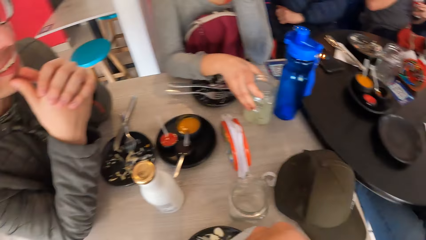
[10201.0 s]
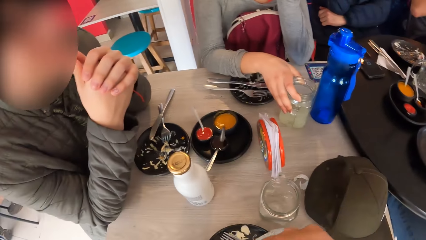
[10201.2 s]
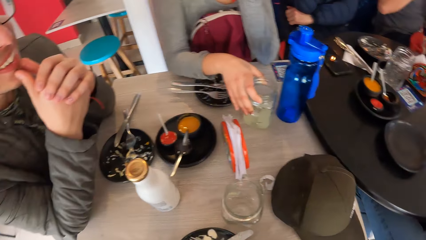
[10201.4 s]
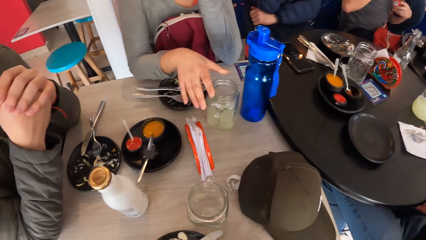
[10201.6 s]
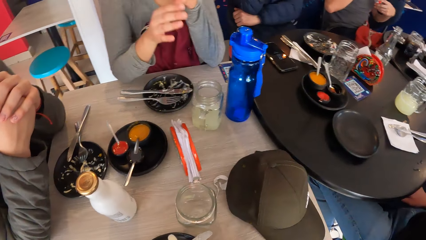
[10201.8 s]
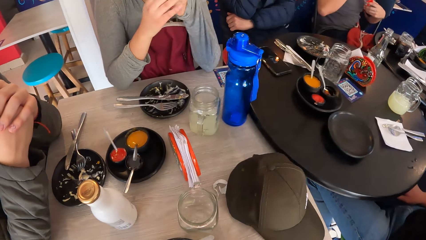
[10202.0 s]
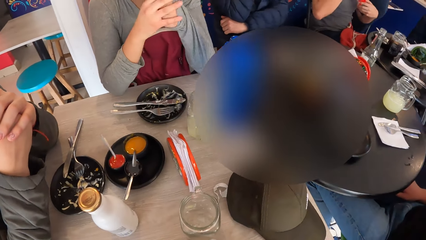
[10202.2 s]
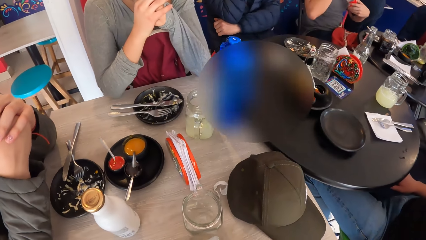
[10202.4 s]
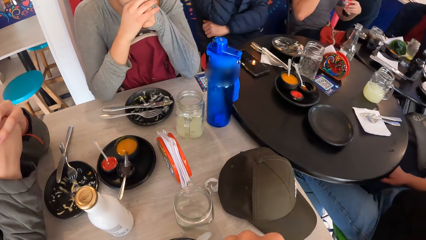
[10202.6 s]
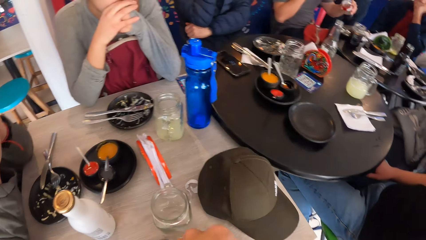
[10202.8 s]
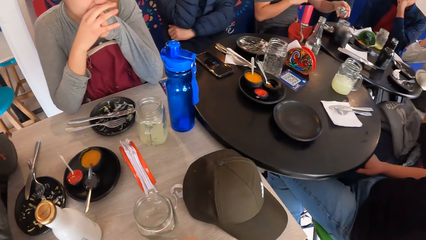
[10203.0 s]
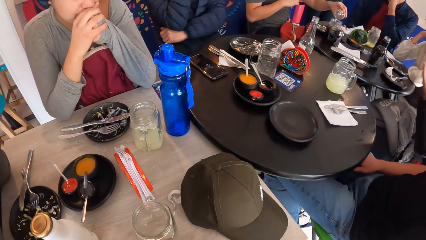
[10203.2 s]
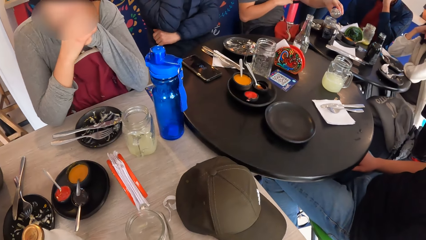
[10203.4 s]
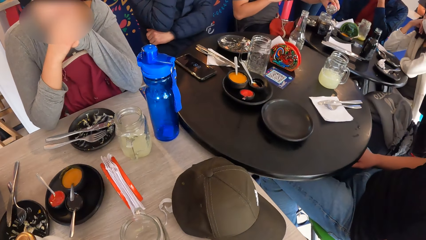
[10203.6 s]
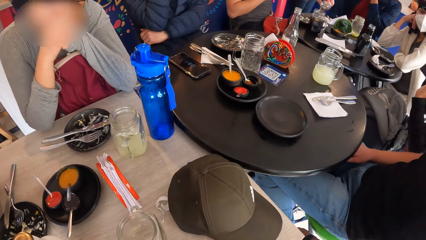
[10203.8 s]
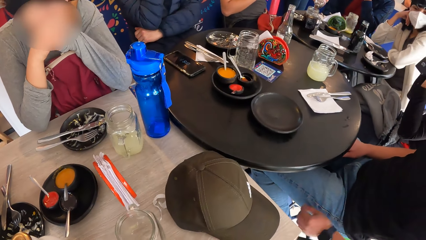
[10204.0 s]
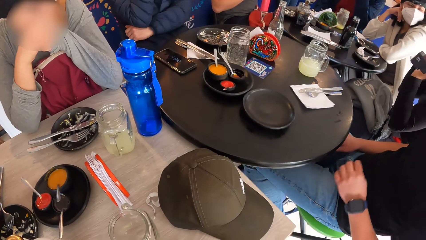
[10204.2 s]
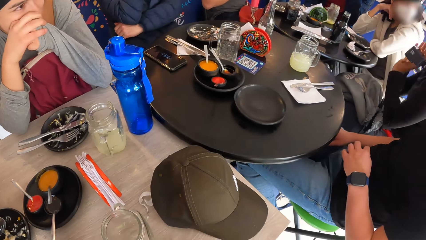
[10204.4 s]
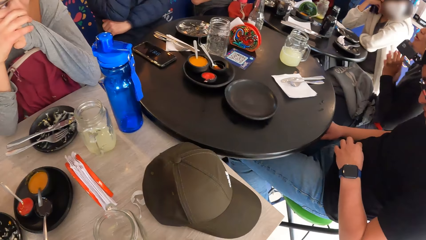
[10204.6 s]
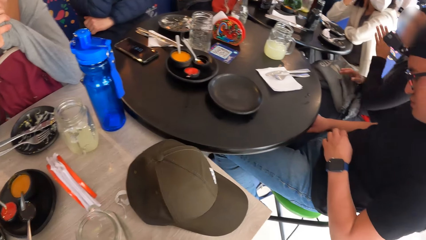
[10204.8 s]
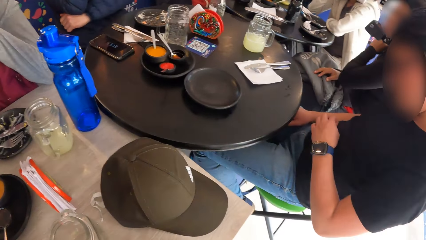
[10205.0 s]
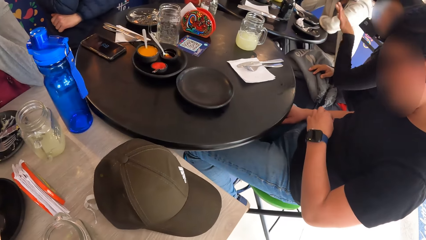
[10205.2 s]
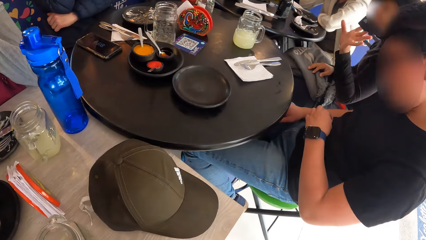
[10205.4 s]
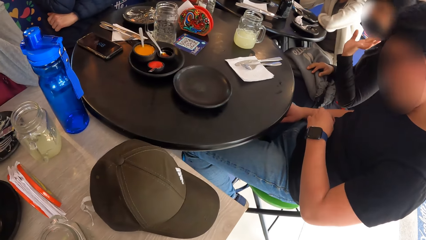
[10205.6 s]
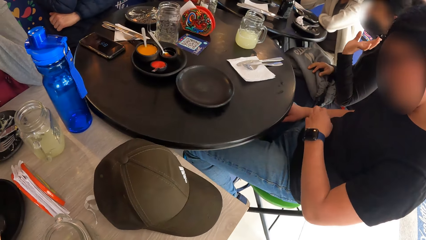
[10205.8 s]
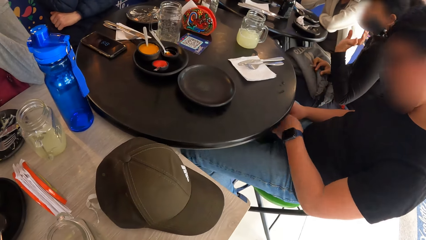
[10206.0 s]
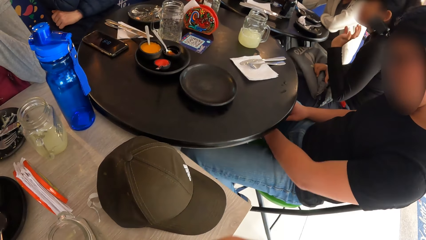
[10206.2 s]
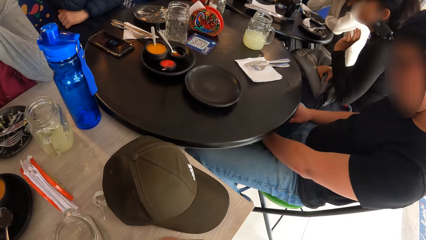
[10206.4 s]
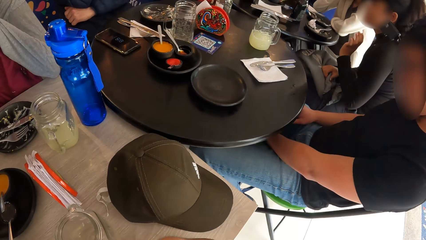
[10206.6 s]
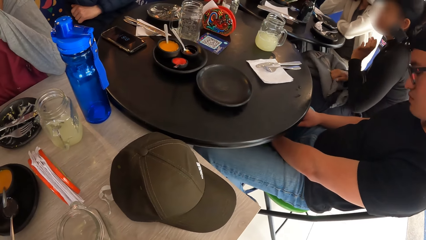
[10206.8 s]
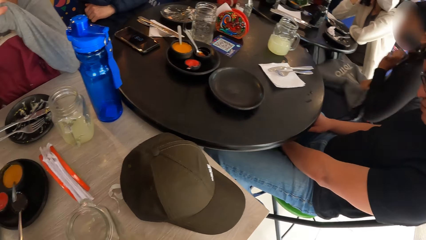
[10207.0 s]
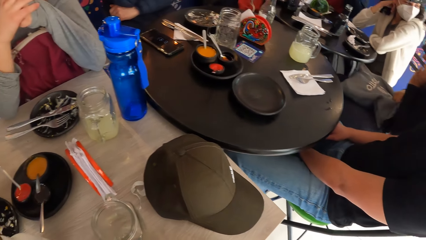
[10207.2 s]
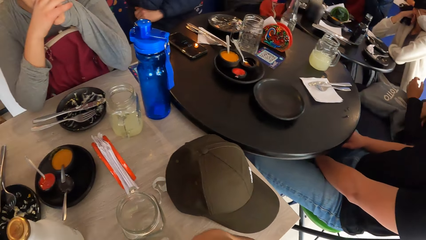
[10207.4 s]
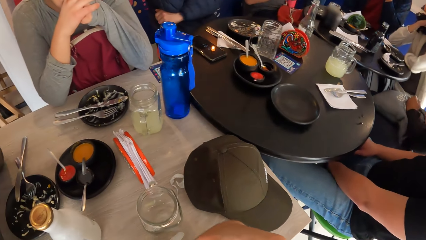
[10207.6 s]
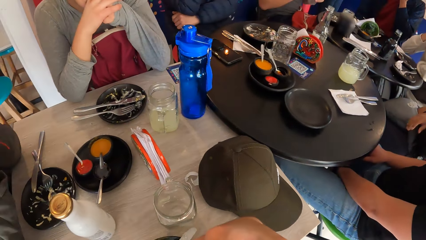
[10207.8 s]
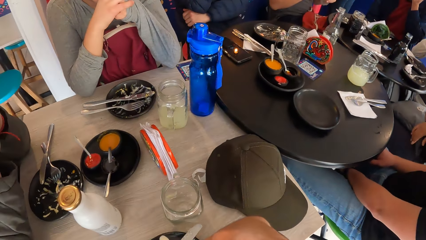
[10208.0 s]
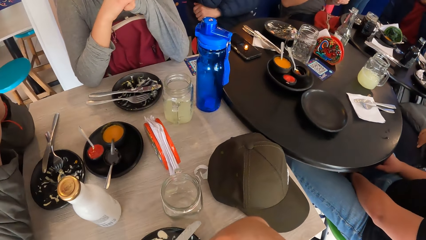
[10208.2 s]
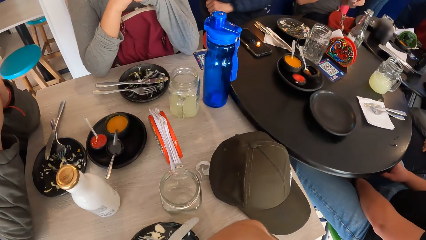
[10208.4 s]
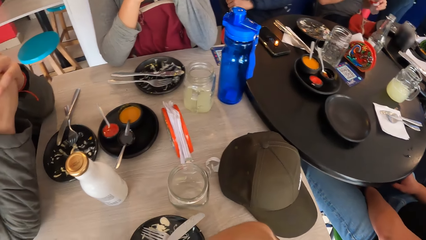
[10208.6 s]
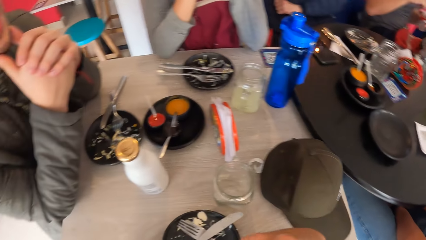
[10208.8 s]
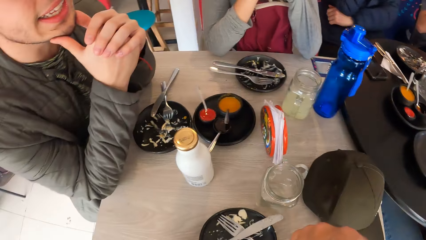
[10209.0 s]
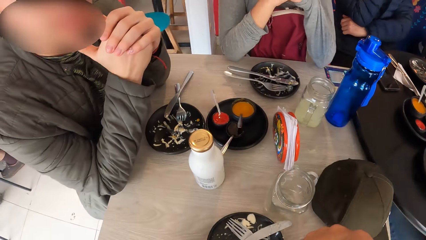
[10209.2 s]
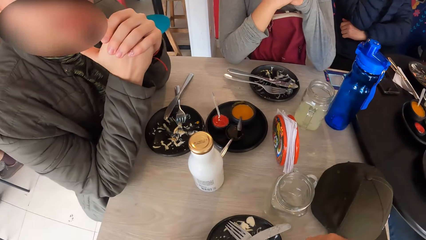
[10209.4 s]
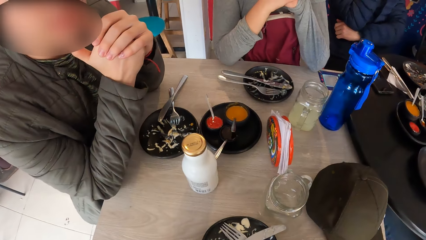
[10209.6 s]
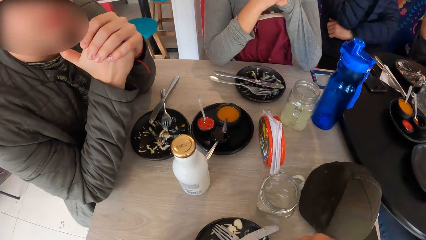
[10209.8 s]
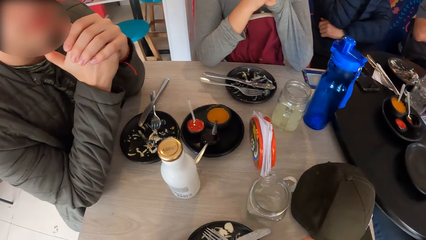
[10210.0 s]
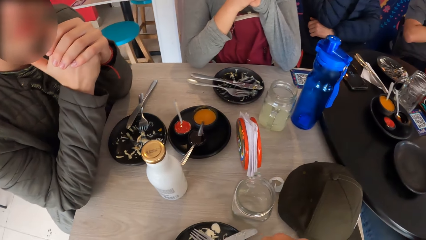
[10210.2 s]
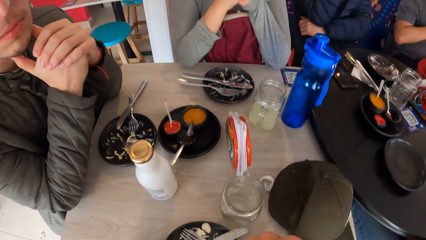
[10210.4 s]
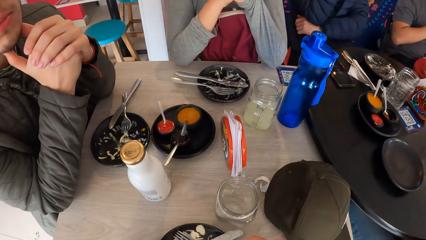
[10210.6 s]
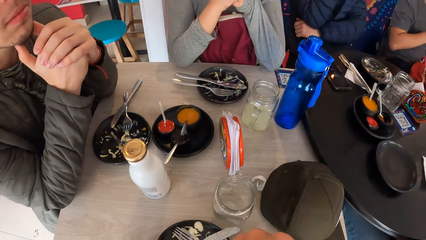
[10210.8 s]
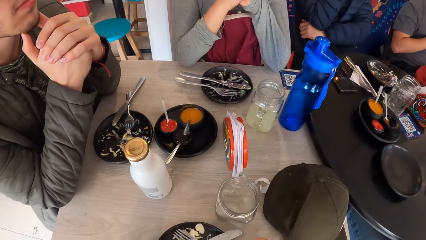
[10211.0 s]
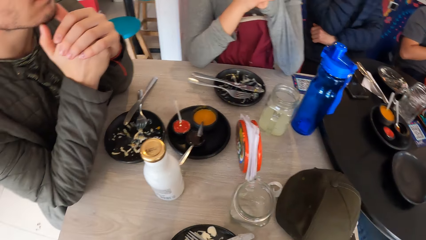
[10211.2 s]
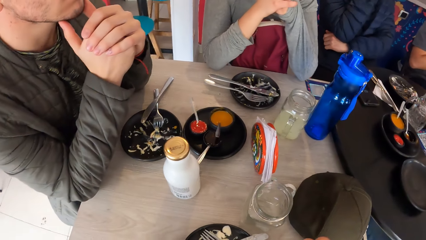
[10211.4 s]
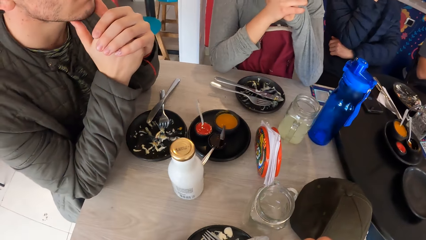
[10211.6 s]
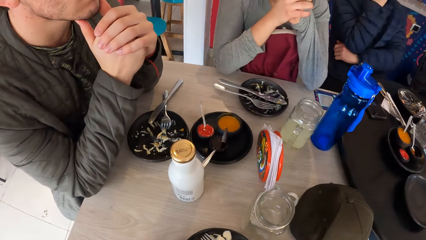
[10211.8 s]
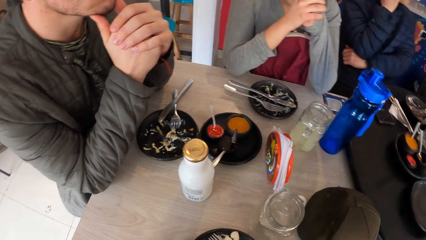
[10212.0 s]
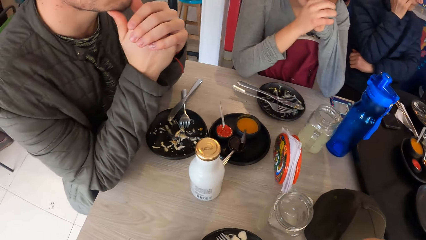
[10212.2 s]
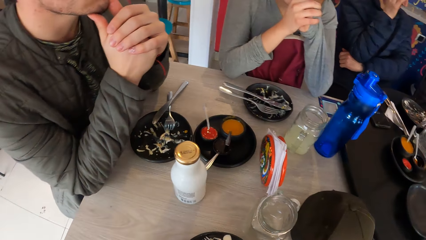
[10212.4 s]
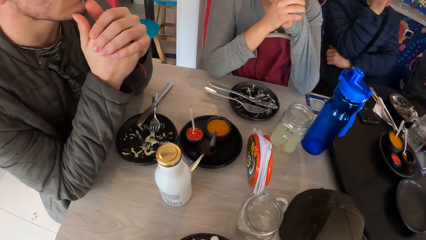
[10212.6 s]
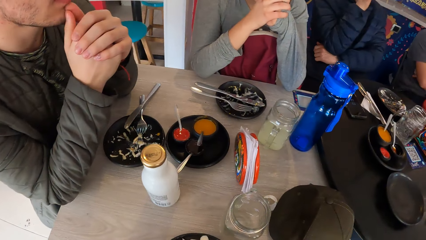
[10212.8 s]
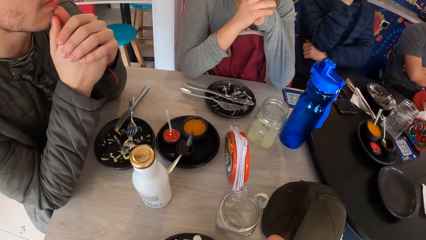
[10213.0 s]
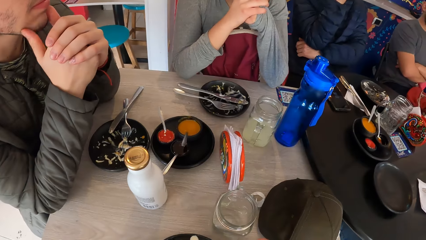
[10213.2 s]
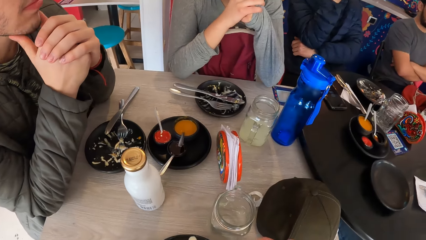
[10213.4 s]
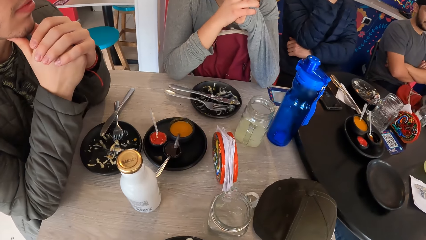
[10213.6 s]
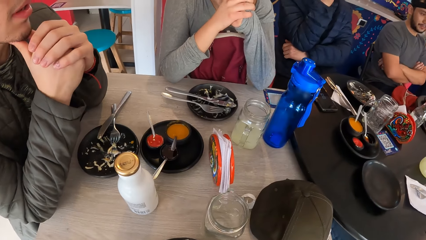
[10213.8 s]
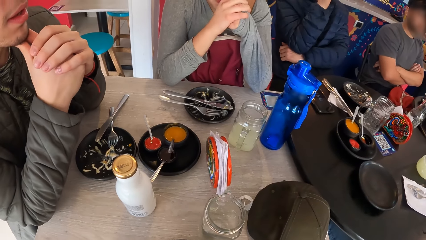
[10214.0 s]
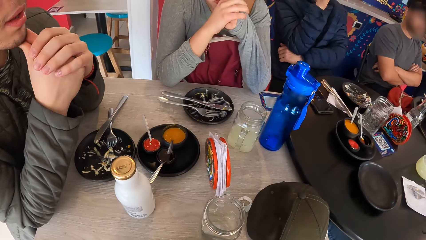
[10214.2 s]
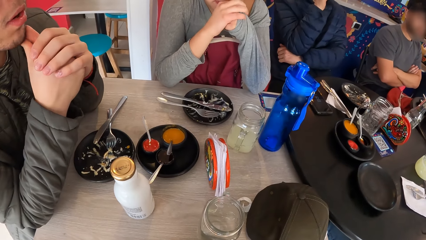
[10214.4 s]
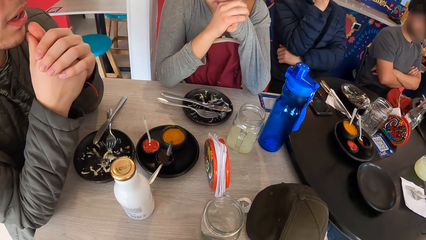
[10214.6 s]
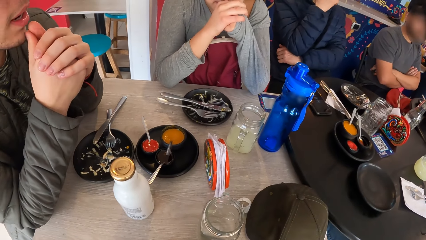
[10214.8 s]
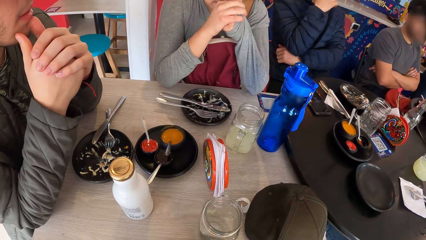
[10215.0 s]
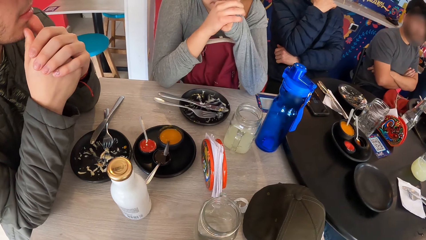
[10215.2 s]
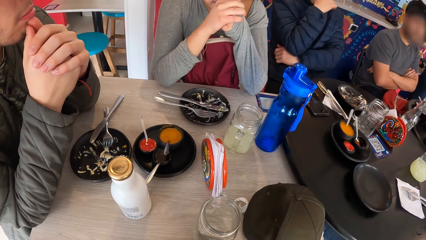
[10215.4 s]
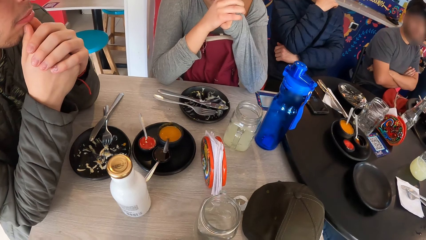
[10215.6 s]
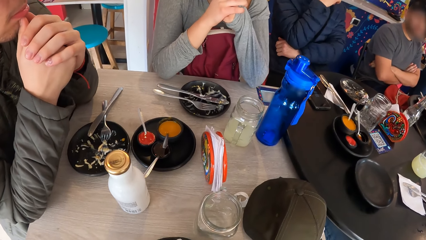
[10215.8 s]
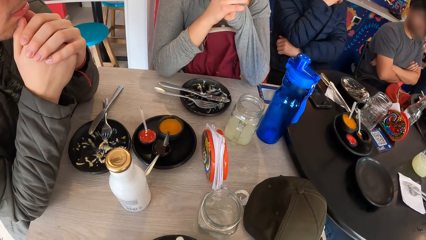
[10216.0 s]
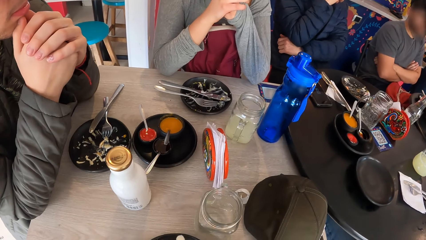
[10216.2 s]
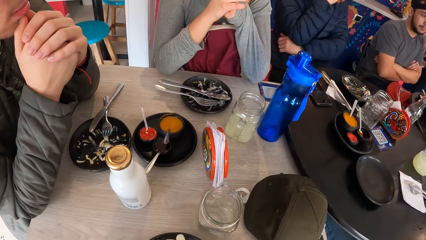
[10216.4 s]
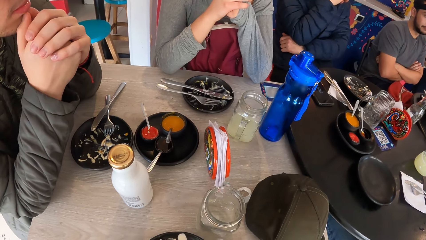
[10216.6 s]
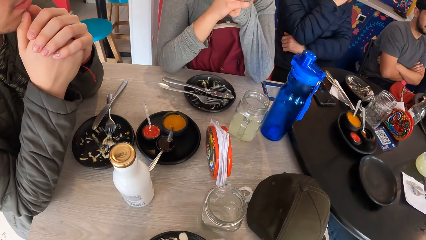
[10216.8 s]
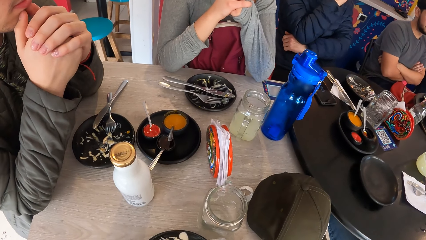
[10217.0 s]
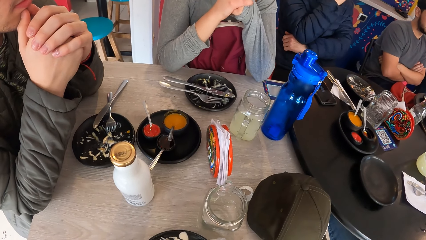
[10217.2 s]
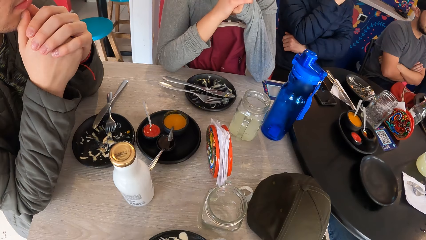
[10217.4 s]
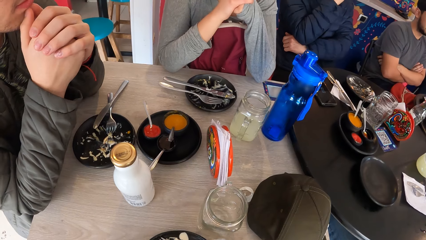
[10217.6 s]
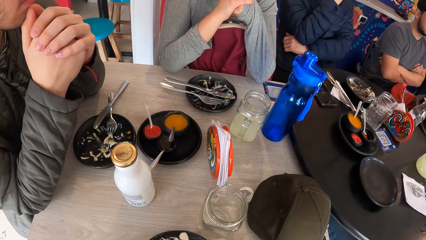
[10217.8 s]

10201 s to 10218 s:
A woman puts a glass on the table. The woman puts her hand on the other hand. A man pours soda from a bottle into a cup on the table with his left hand. The camera wearer looks around. They interact with the man and the woman.
